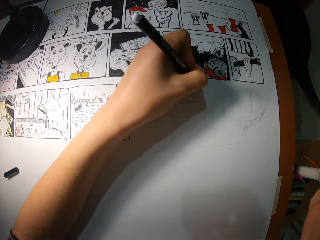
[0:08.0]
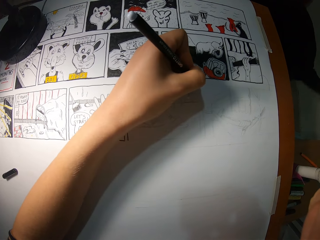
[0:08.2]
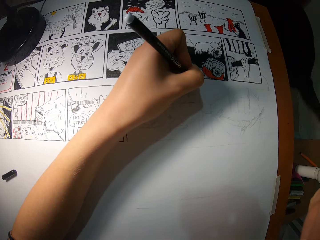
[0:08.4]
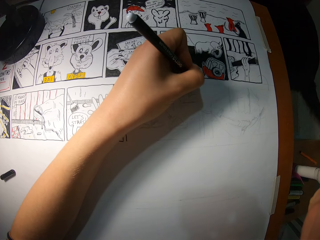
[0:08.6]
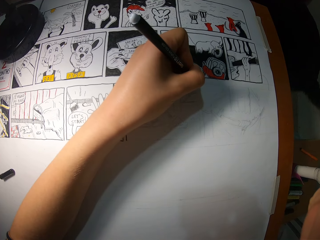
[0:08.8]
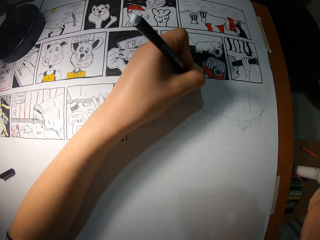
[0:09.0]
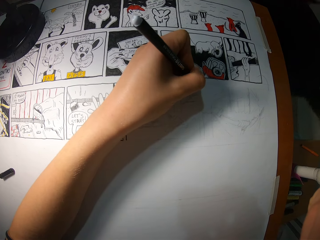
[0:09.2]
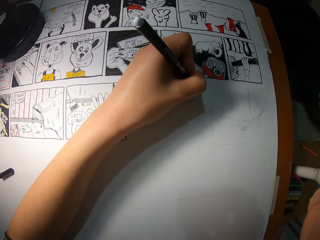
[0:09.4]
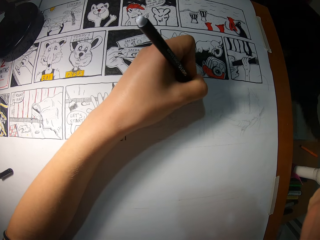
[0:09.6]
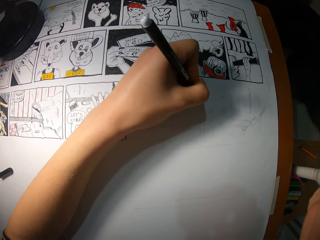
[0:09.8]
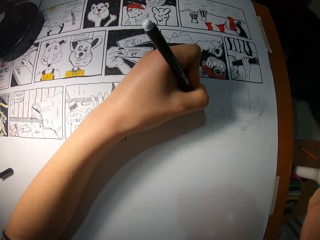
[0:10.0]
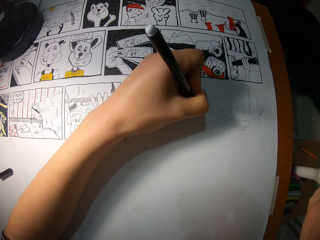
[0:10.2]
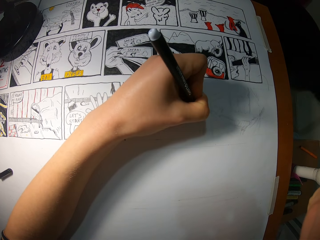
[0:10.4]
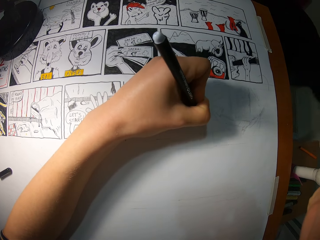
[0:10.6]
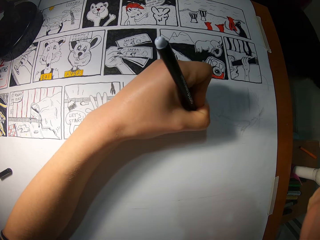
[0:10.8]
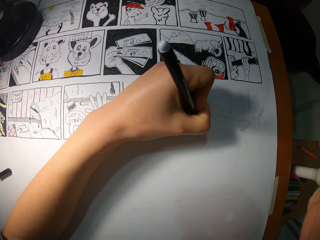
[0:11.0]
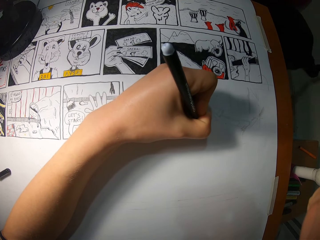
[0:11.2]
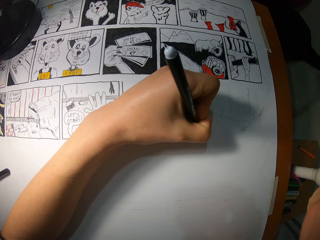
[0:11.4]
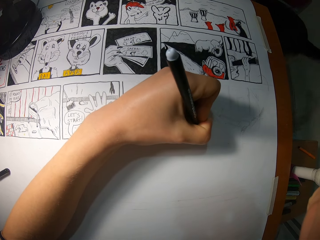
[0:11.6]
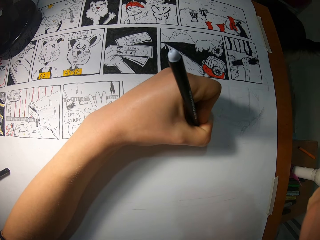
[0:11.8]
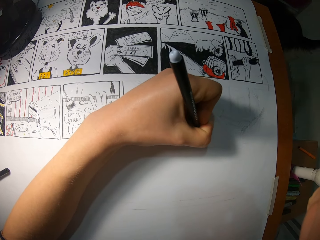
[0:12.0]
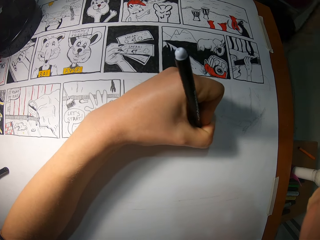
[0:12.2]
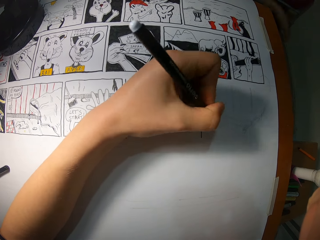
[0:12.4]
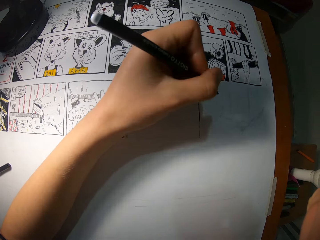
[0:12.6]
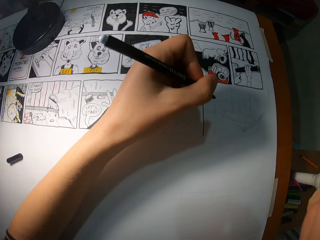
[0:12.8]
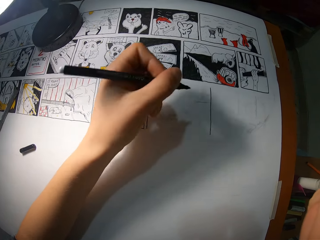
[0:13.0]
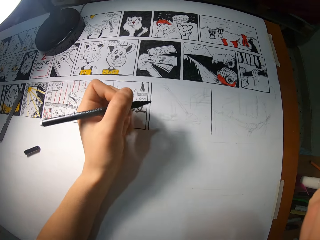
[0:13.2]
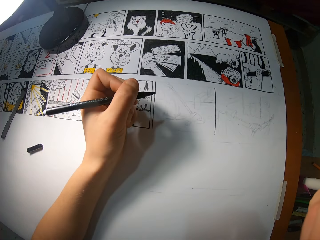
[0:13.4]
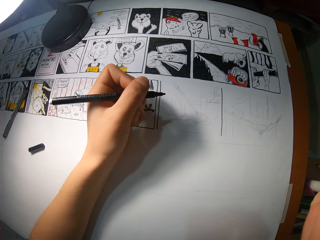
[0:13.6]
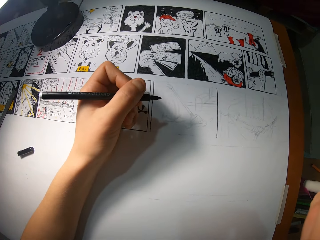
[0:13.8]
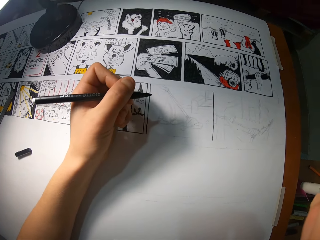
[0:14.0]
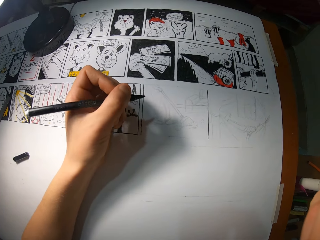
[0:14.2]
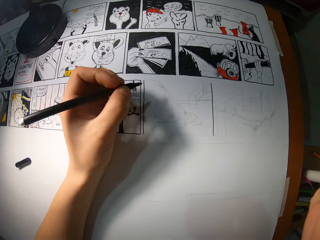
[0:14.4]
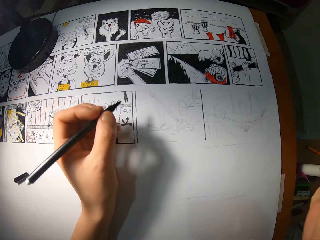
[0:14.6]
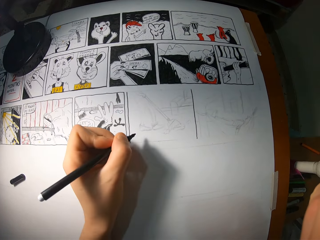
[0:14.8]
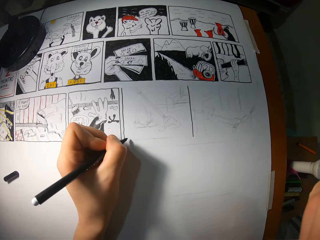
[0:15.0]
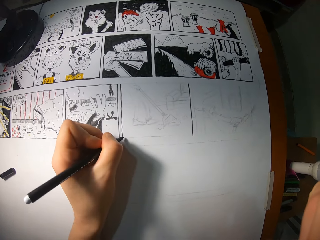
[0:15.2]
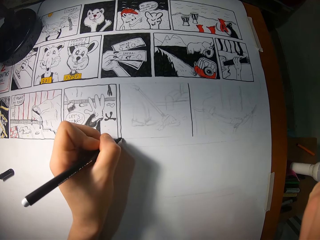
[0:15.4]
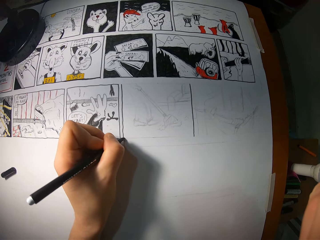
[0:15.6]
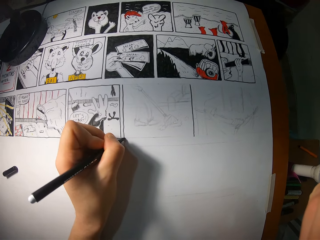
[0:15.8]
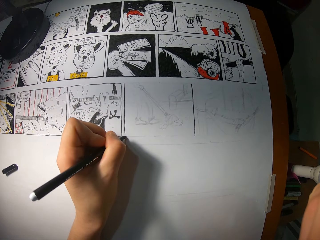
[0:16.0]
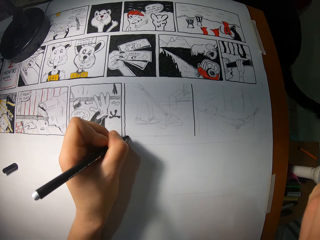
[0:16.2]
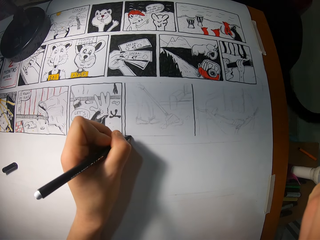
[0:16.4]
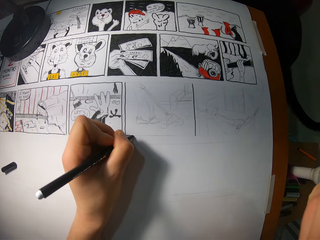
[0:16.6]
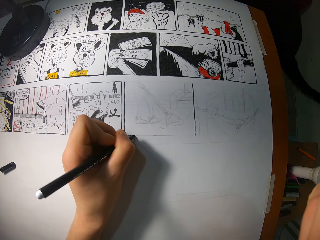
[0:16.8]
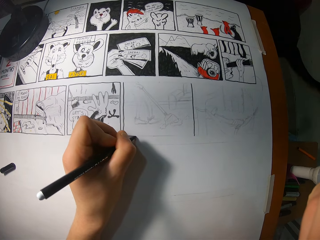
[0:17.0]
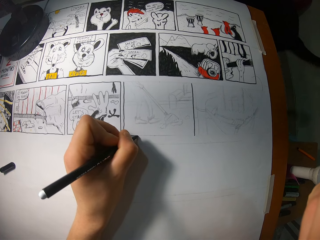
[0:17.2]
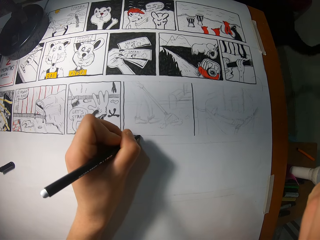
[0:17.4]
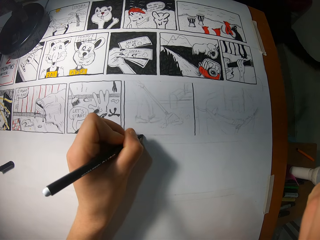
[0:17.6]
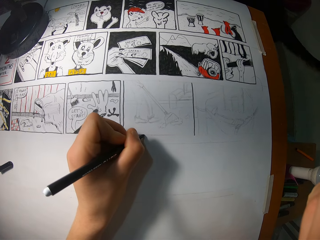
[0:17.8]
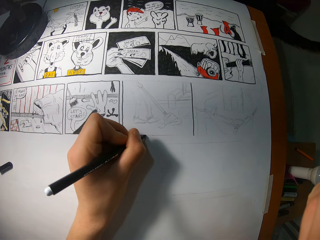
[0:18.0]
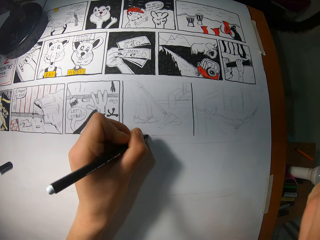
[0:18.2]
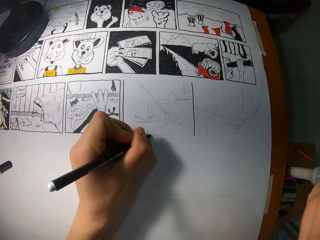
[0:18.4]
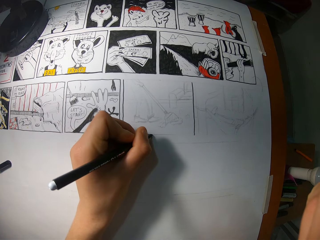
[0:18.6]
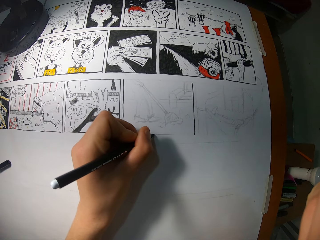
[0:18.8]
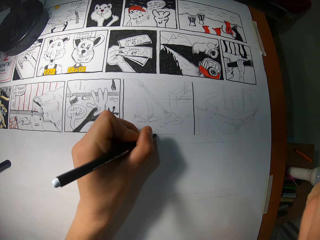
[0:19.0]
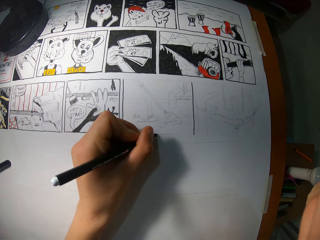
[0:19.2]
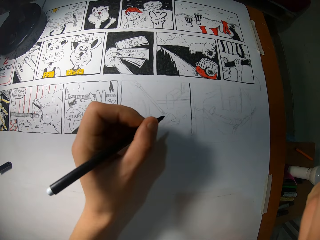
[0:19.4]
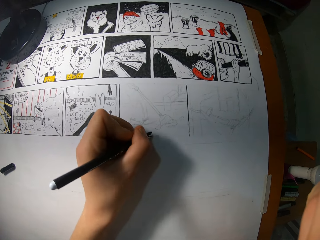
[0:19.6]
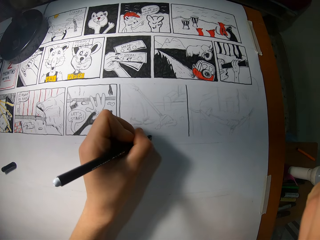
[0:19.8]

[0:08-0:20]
The camera wearer draws on the drawing paper with the marker in his left hand. He draws on the drawing paper again.

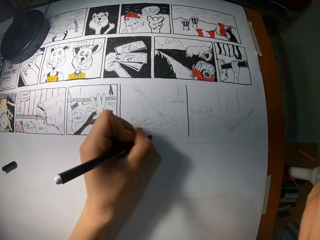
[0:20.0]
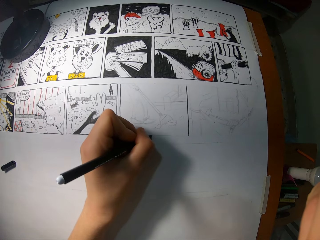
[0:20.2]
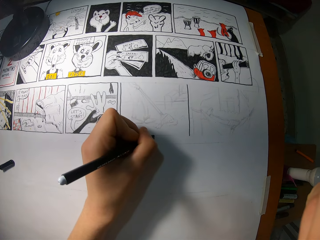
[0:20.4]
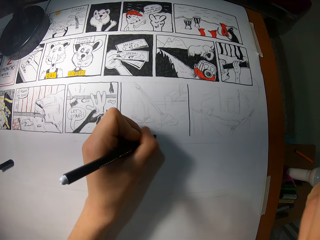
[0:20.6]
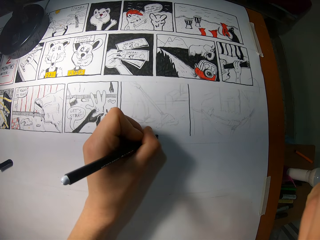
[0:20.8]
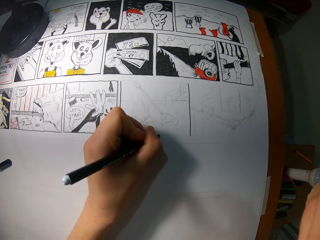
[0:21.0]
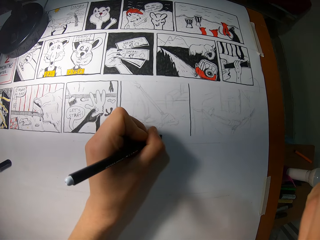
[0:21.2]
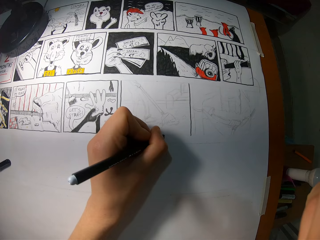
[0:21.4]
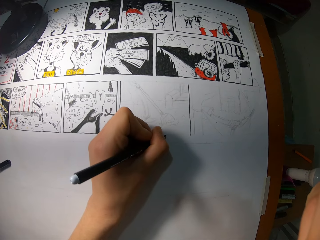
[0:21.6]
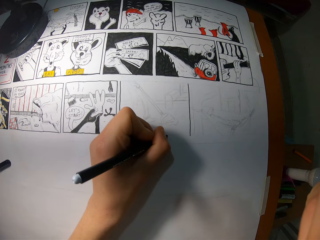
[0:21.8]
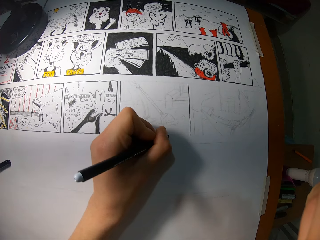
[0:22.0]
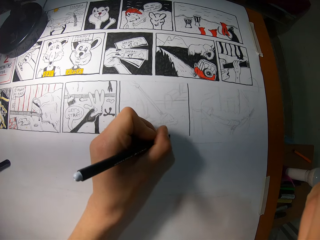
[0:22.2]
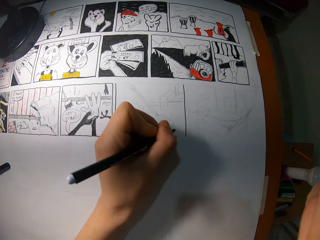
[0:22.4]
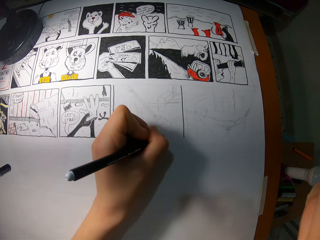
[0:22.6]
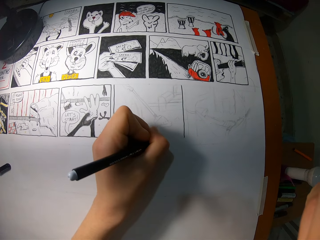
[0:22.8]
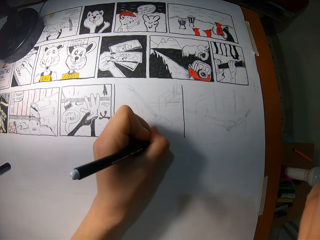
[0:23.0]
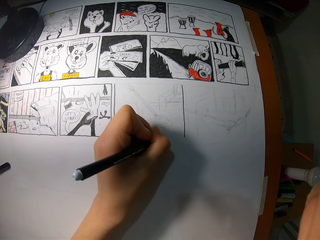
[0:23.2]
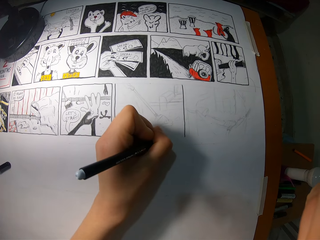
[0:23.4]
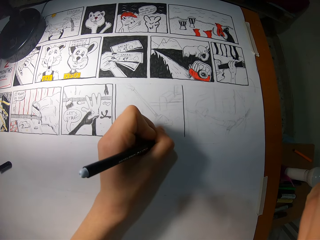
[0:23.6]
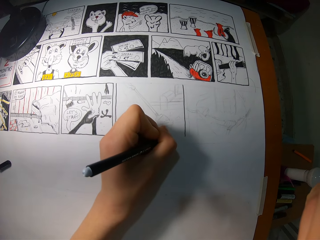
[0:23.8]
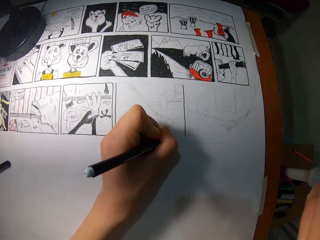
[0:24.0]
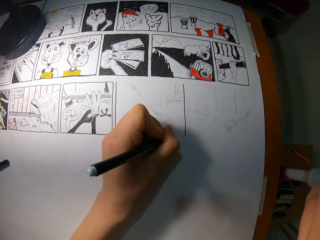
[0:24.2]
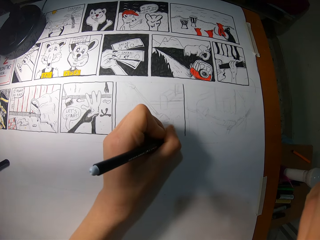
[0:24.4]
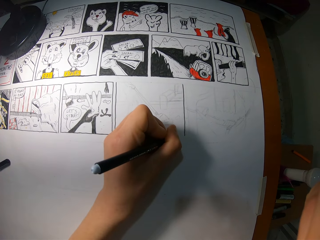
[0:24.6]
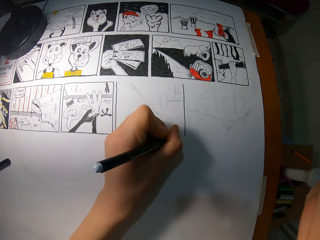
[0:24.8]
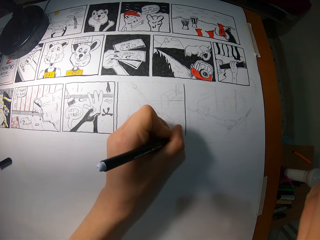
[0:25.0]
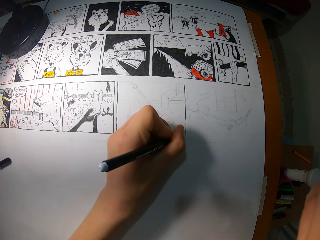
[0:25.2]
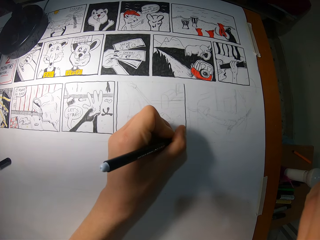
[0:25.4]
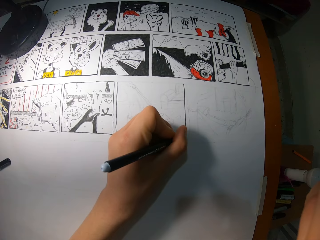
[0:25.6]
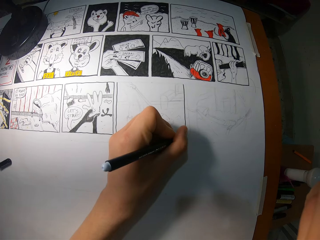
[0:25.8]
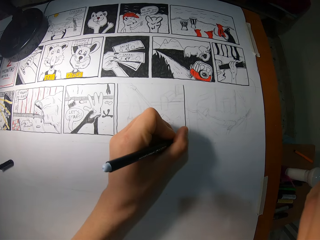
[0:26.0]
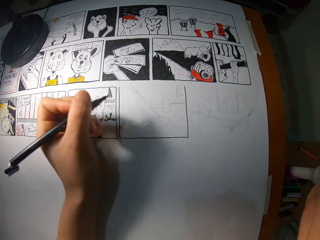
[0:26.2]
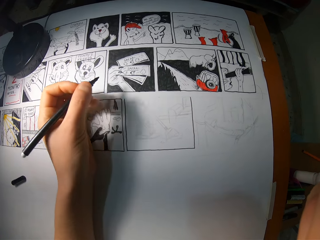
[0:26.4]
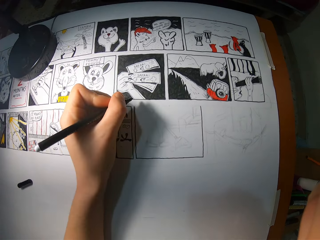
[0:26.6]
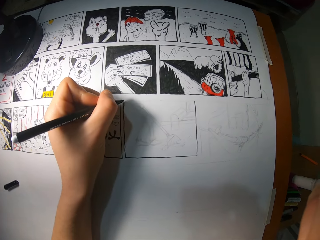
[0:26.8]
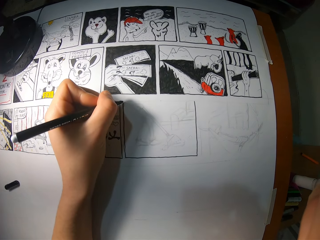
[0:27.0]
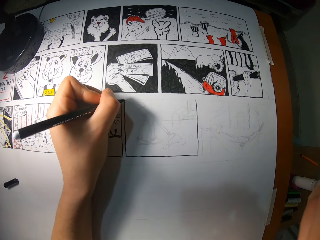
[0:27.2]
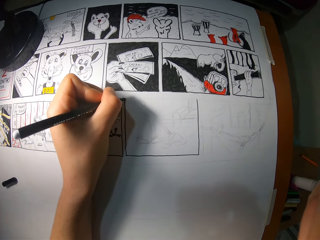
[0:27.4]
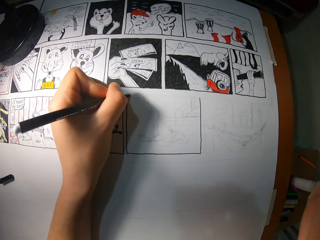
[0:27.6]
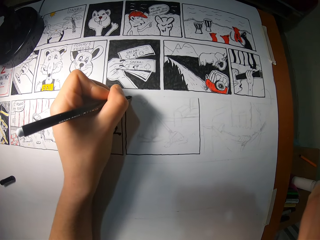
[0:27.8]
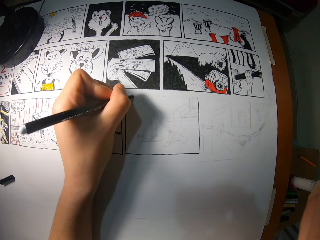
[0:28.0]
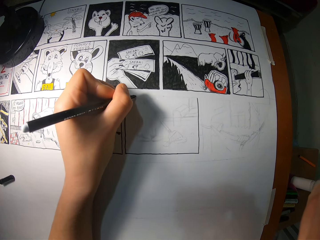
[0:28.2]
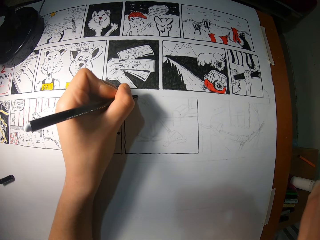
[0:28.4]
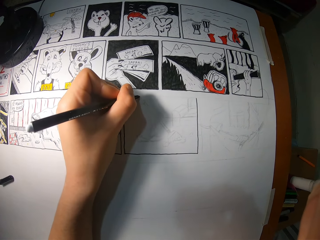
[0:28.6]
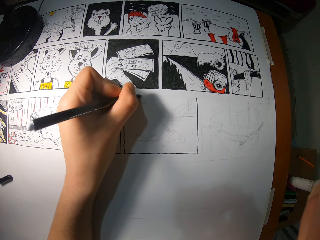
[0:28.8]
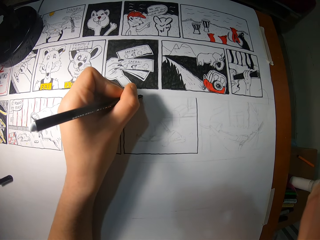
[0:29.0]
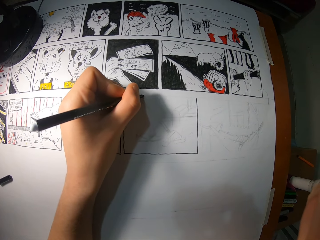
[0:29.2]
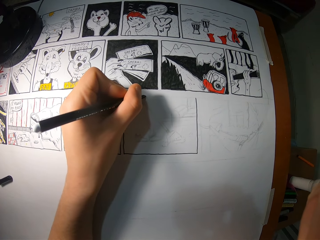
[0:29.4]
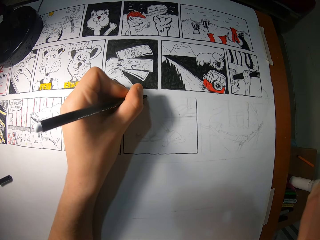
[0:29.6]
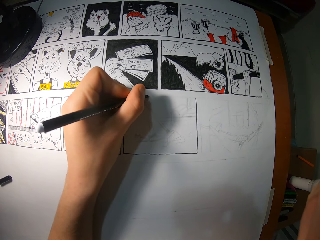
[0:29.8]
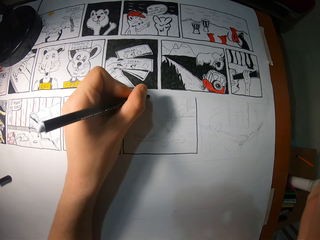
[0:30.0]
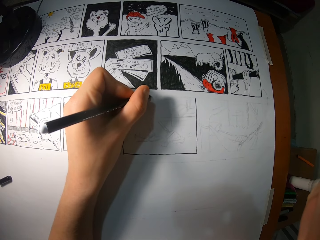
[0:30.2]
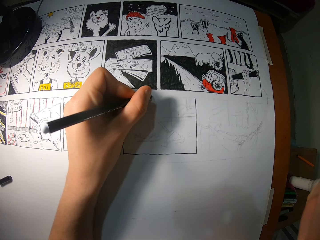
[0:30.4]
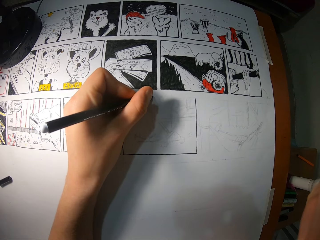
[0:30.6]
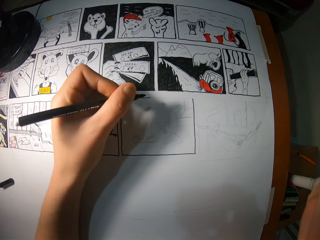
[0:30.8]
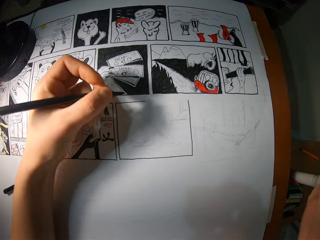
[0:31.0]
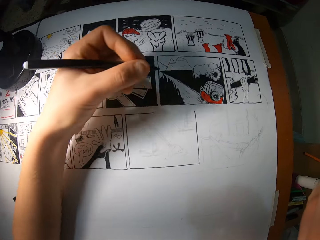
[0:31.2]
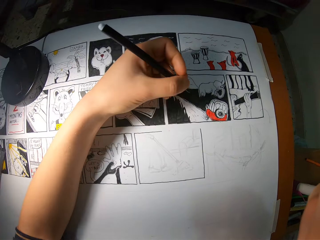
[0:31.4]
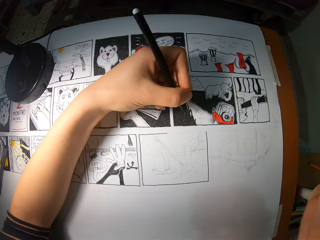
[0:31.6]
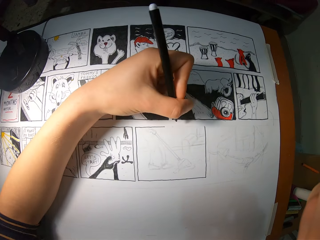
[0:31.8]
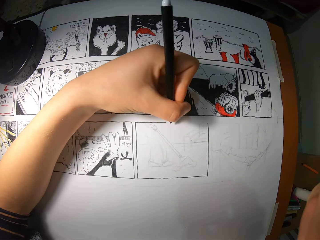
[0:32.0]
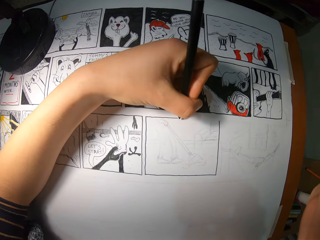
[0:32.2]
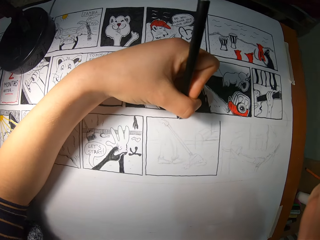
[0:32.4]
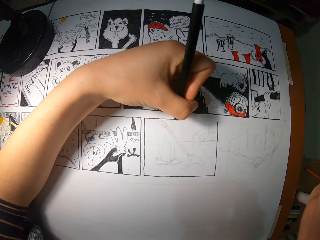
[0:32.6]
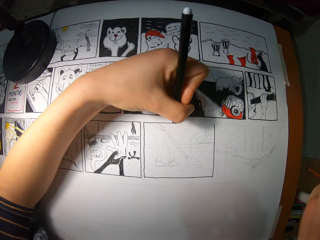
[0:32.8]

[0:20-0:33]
The camera wearer draws on the drawing paper with the marker in his left hand.
